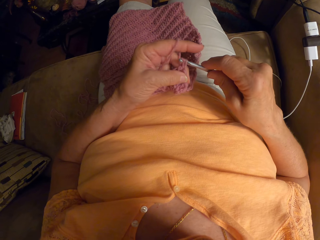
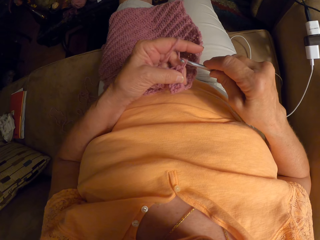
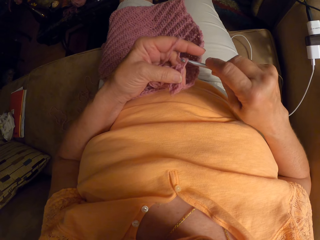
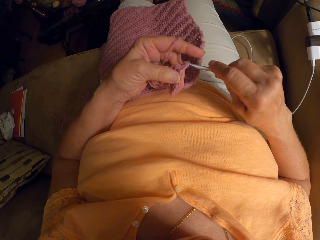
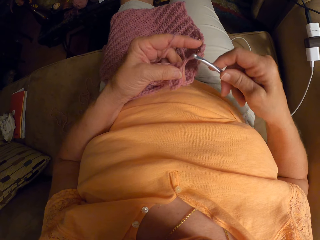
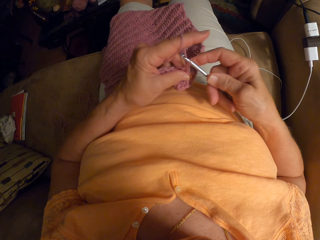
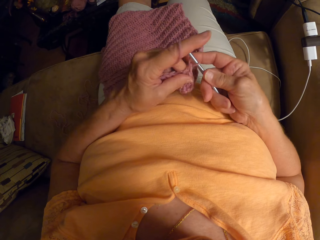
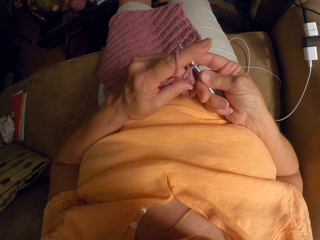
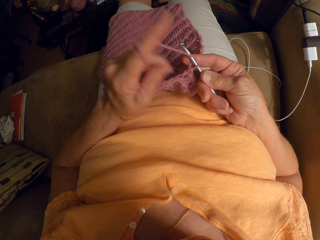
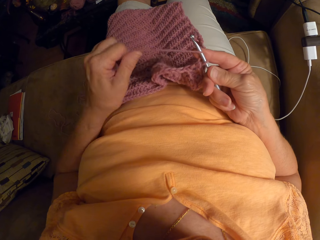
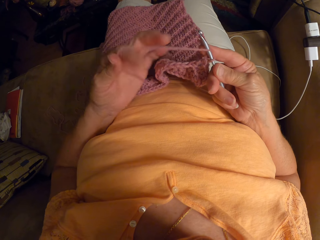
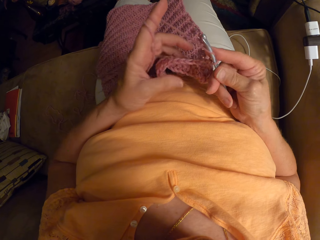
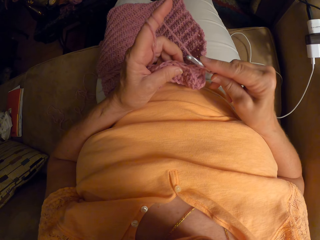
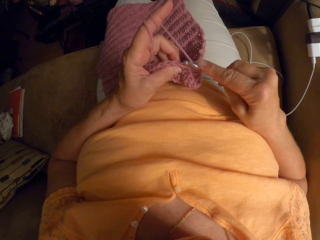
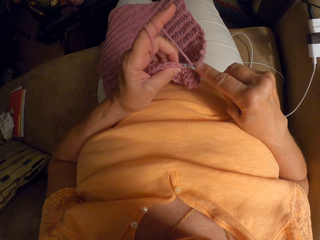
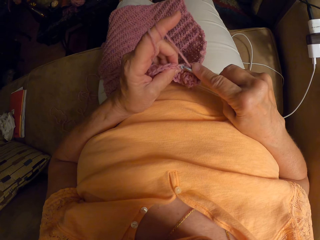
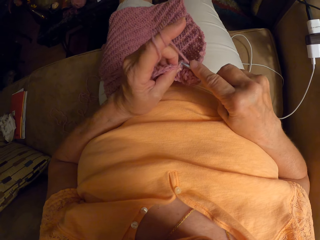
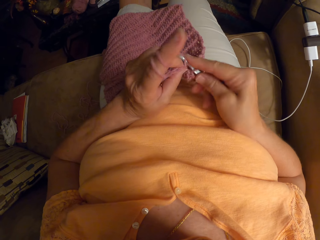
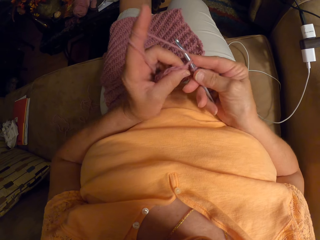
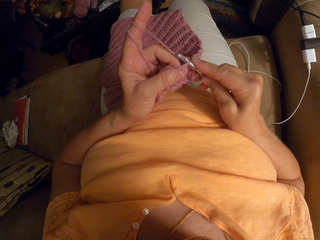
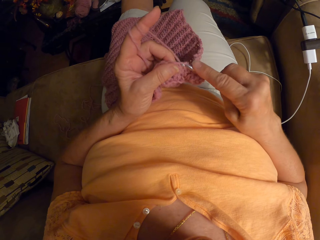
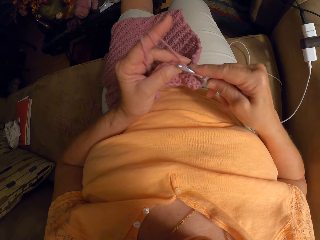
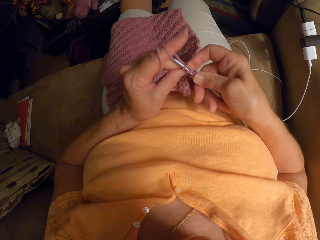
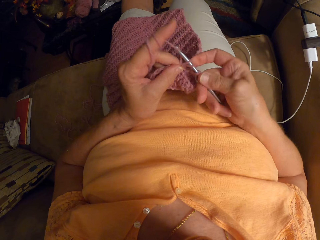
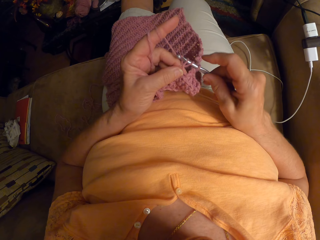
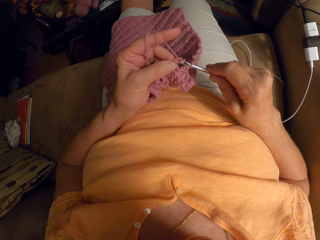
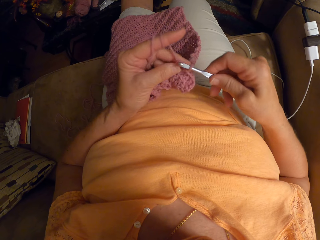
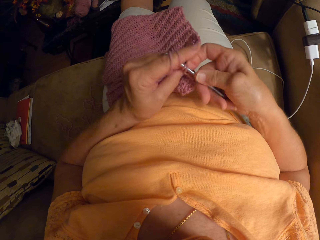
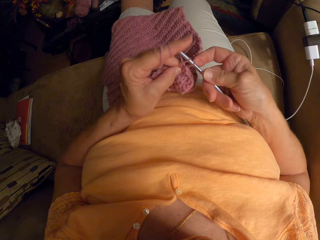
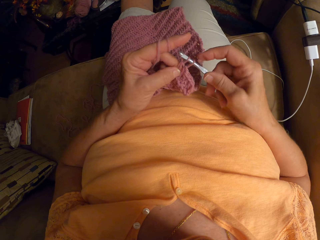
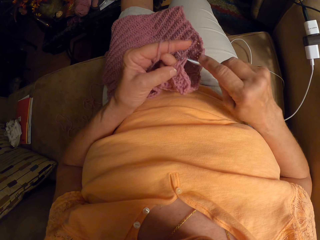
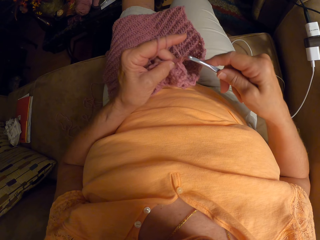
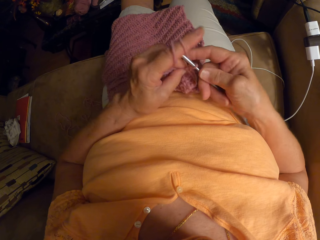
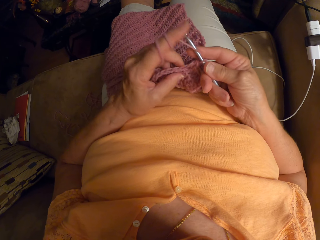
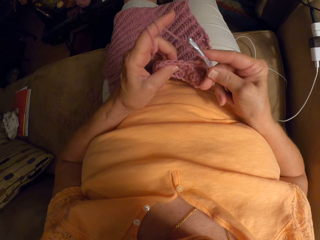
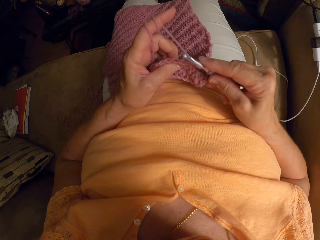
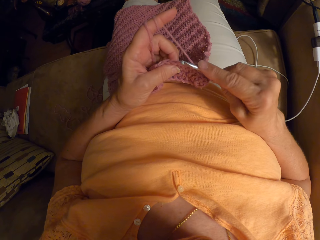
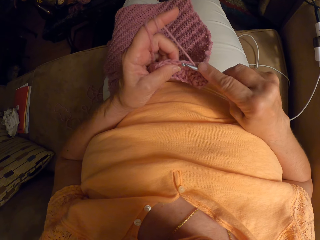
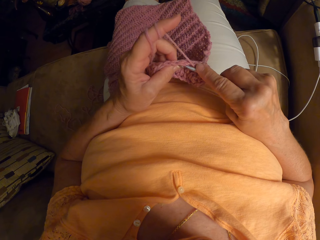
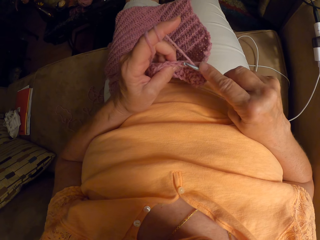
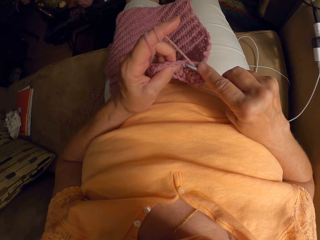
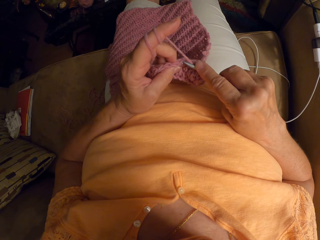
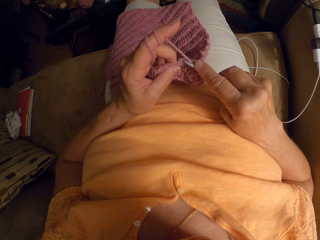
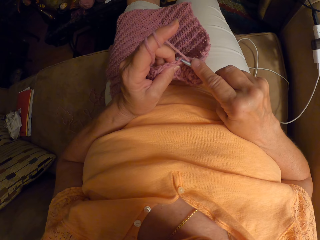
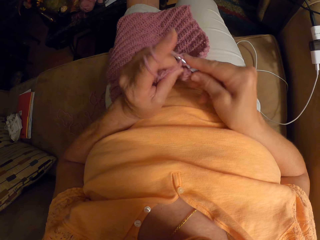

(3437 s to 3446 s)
The camera wearer wraps the yarn around her left finger. She crochets with the yarn.

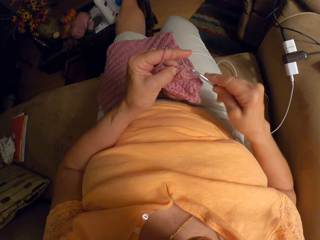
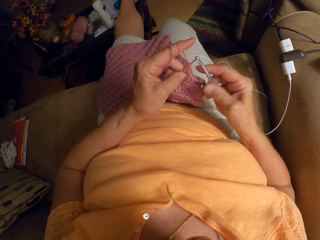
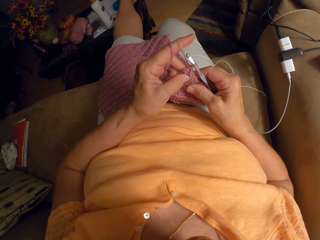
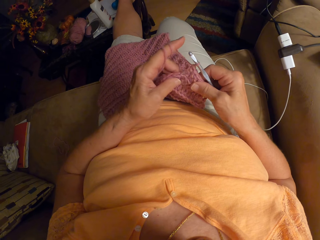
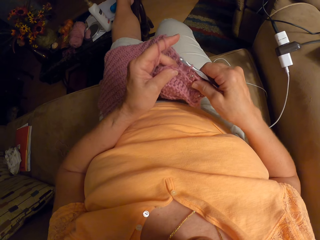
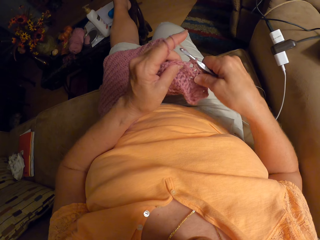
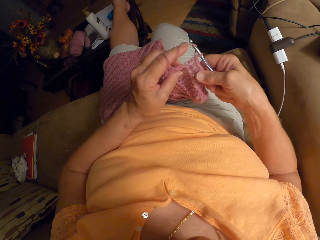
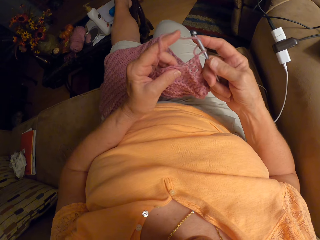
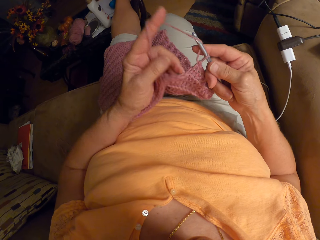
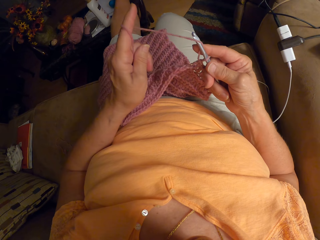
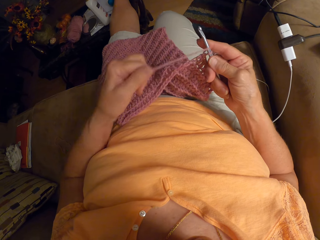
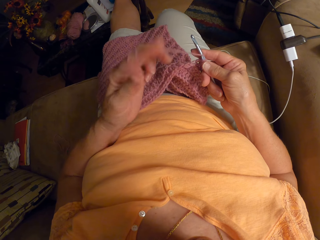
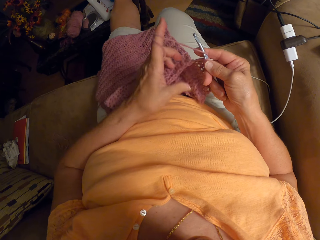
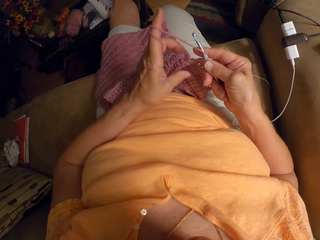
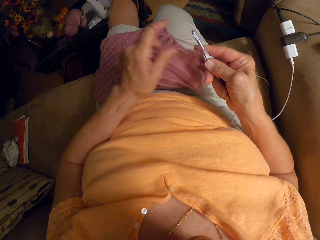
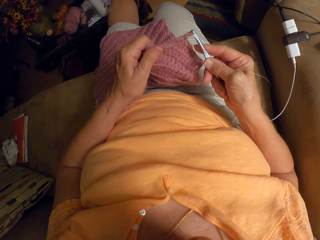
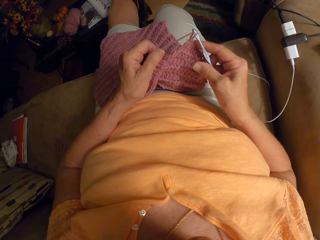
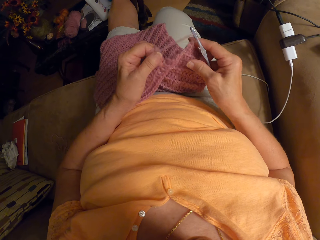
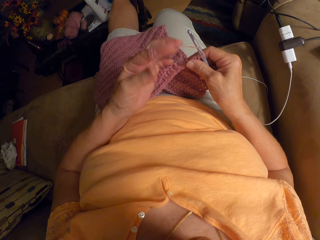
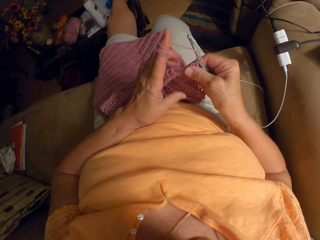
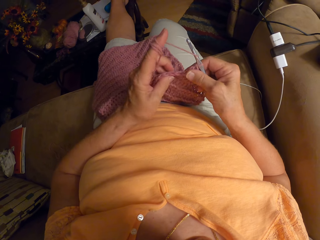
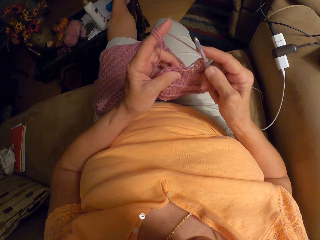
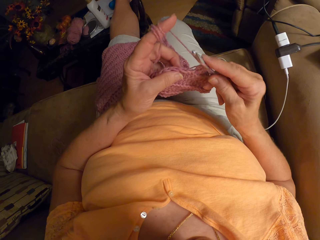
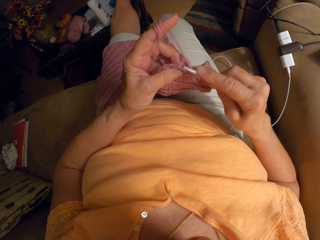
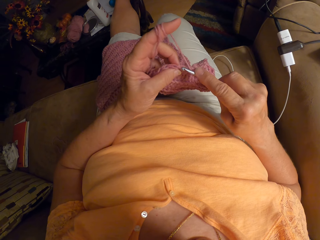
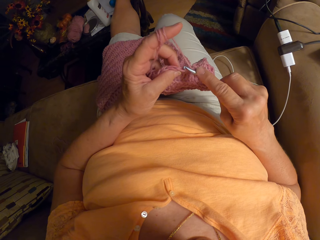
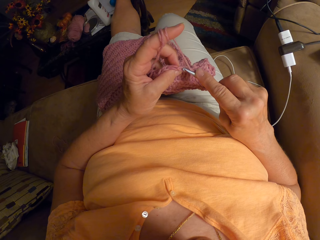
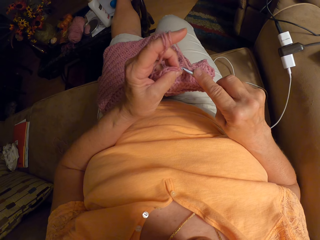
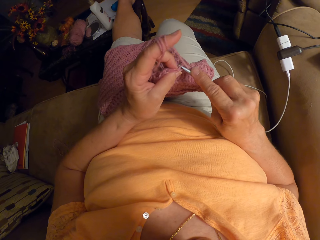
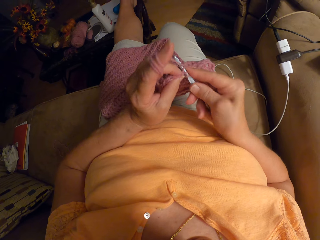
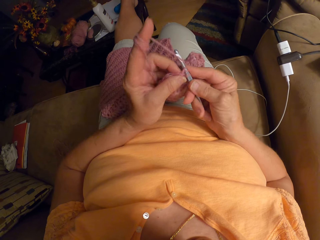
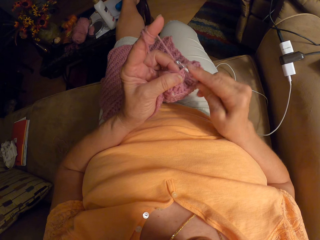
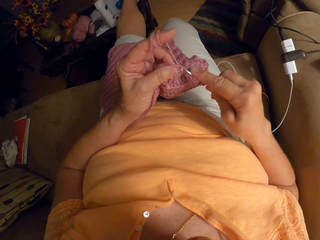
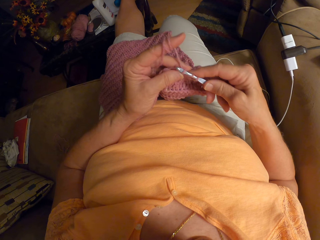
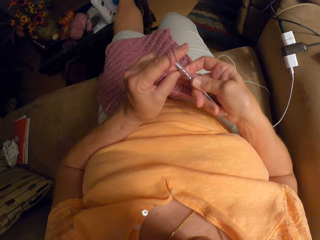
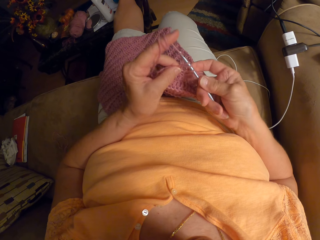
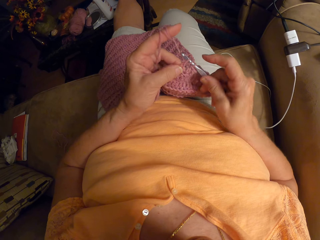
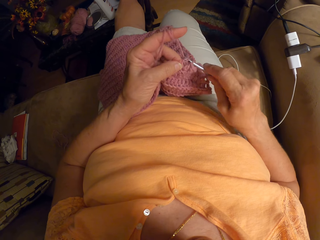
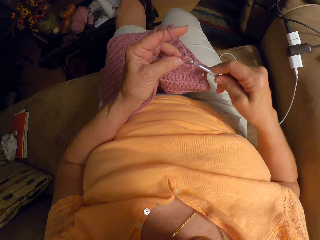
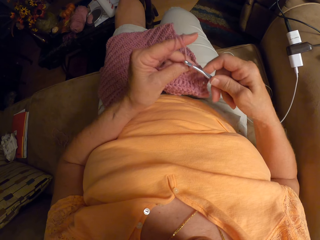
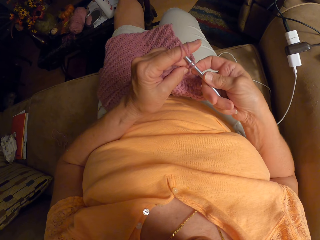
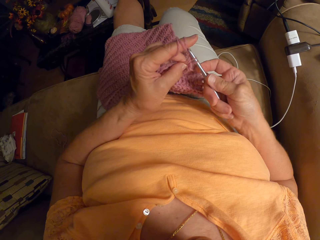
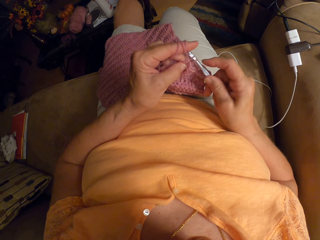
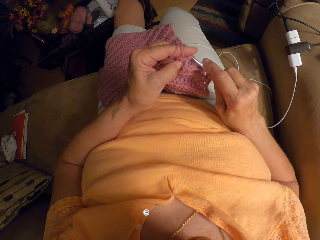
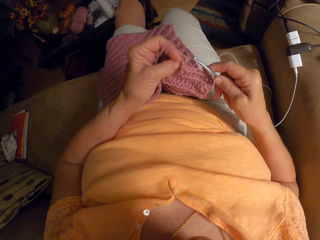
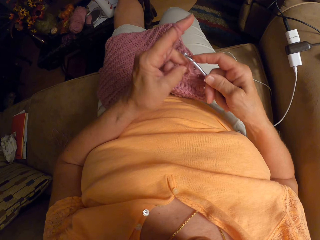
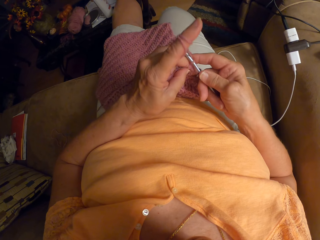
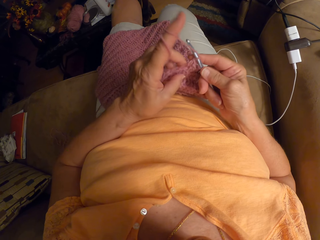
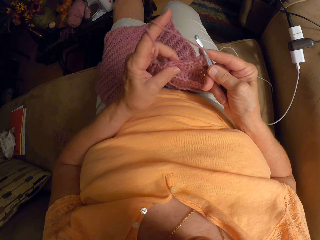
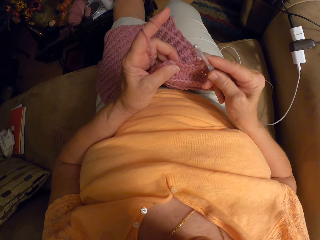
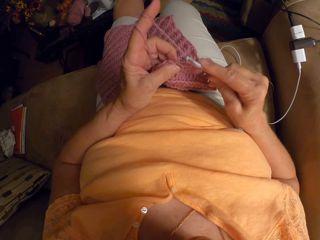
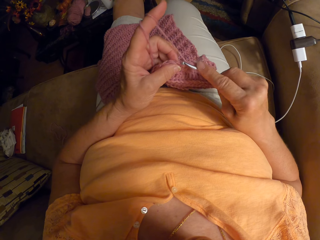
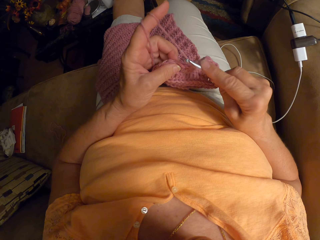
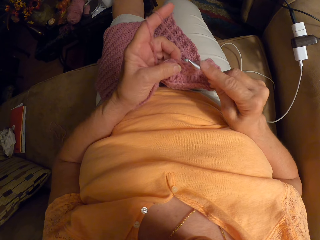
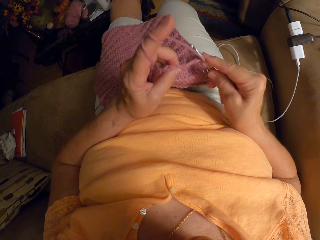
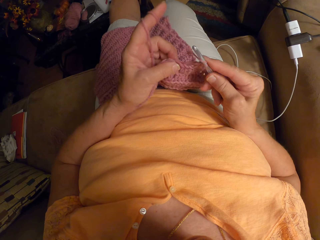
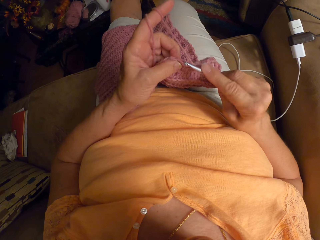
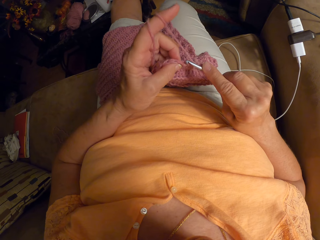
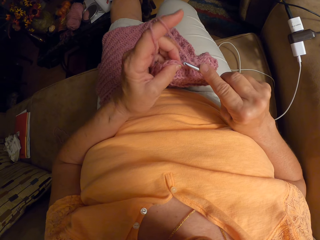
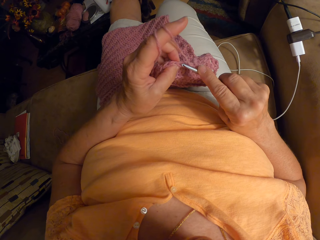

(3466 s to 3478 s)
The camera wearer wraps the yarn around her left finger. She crochets with the yarn.
